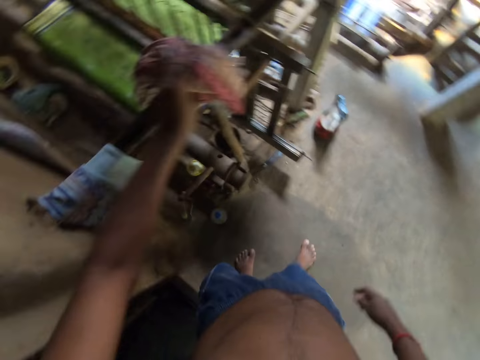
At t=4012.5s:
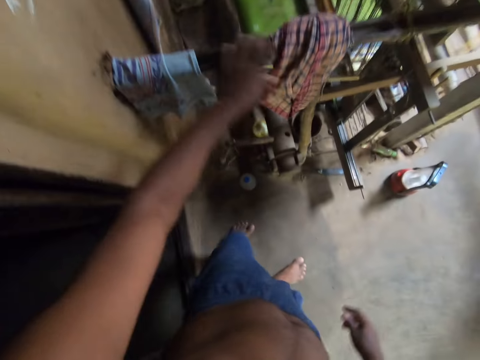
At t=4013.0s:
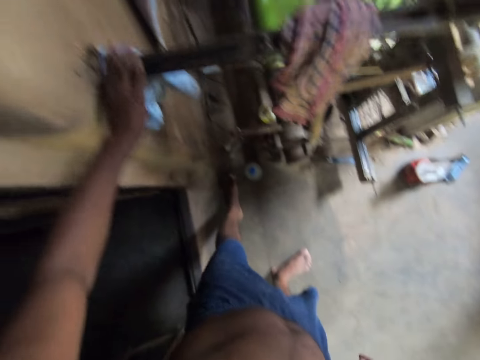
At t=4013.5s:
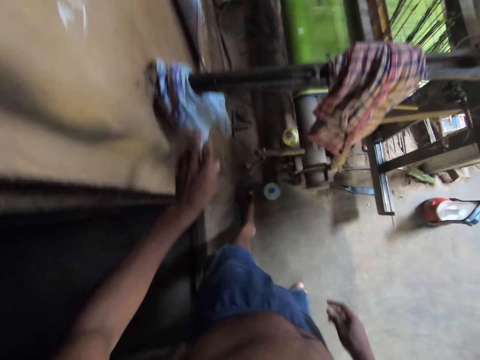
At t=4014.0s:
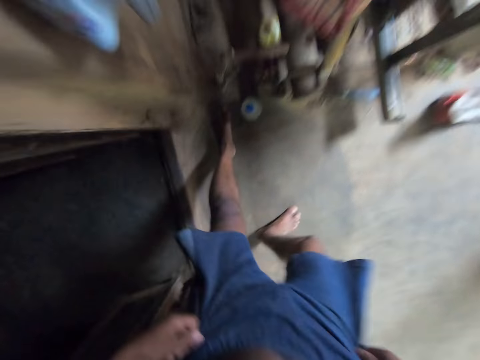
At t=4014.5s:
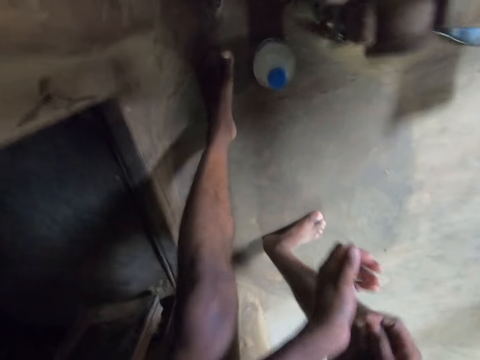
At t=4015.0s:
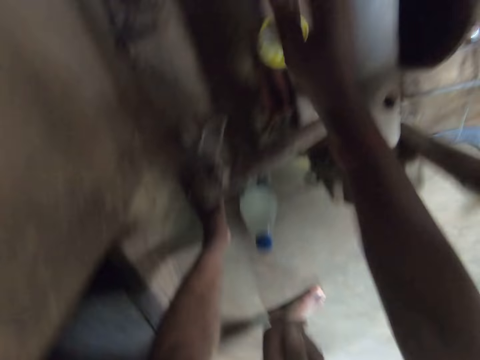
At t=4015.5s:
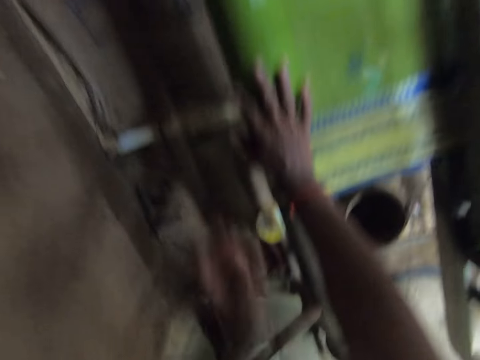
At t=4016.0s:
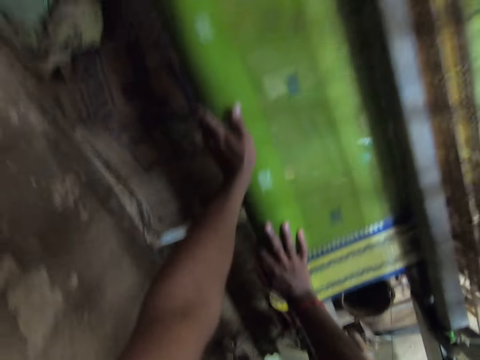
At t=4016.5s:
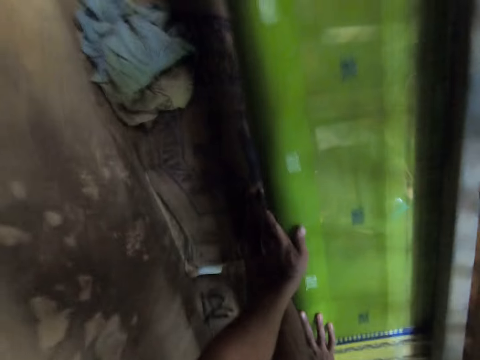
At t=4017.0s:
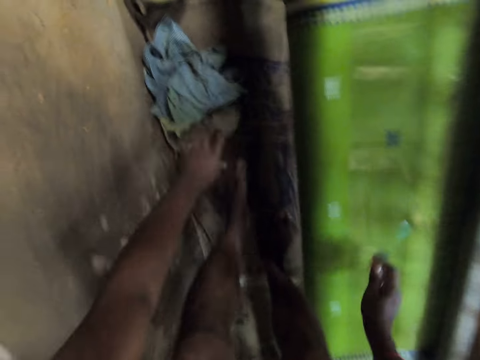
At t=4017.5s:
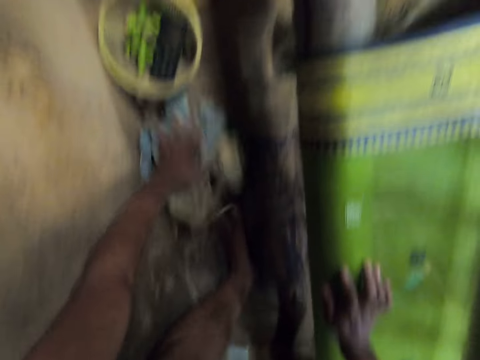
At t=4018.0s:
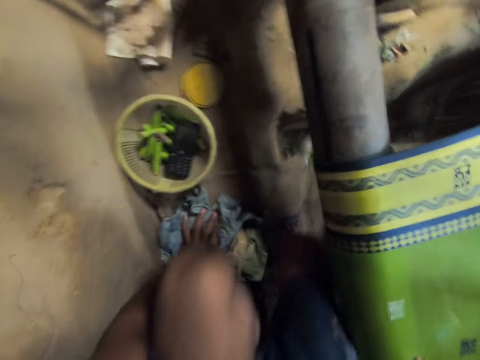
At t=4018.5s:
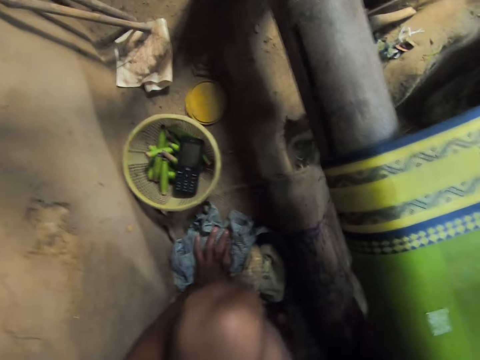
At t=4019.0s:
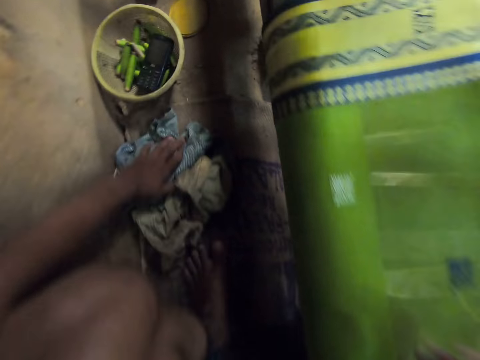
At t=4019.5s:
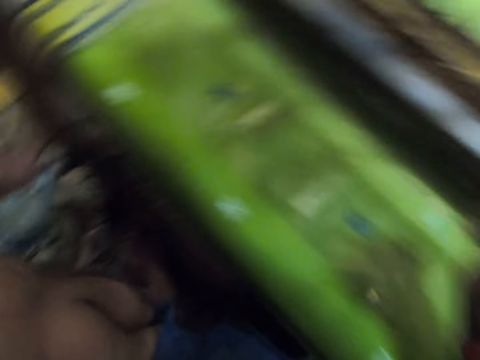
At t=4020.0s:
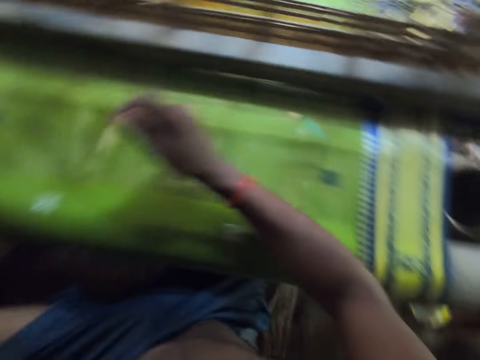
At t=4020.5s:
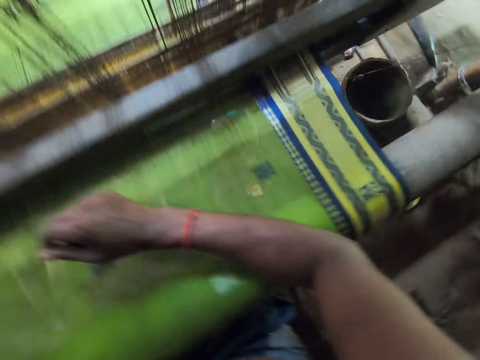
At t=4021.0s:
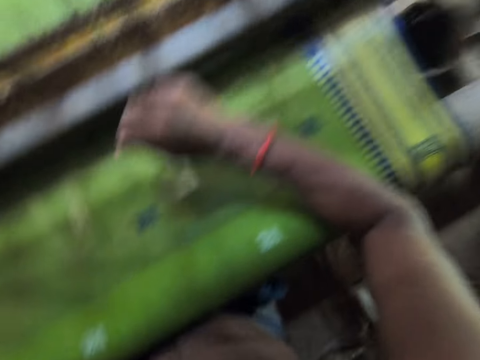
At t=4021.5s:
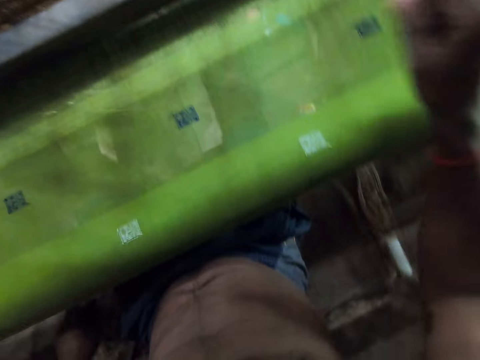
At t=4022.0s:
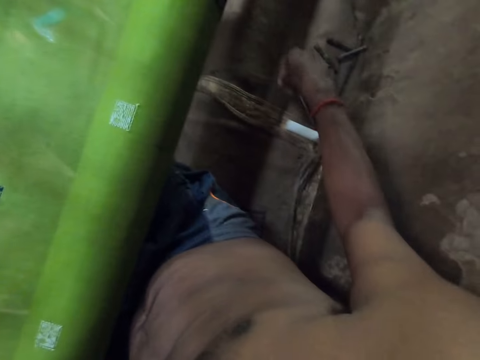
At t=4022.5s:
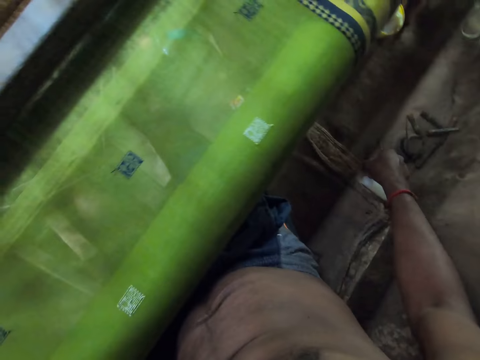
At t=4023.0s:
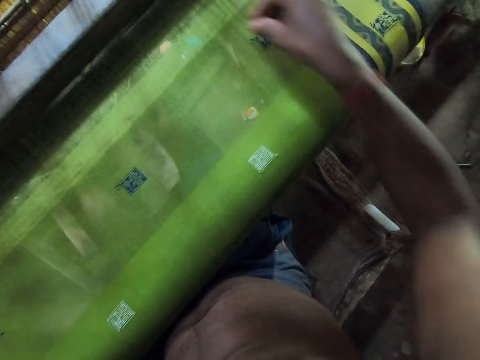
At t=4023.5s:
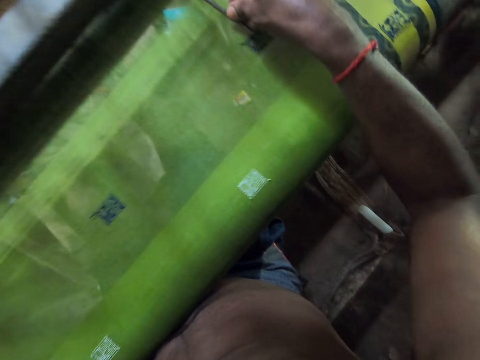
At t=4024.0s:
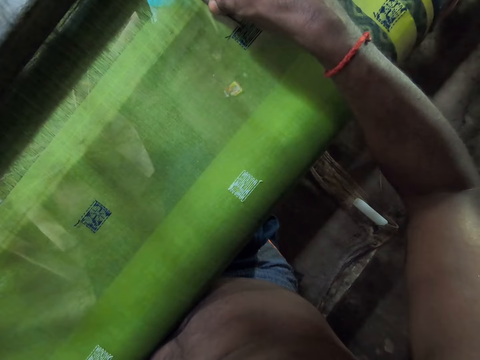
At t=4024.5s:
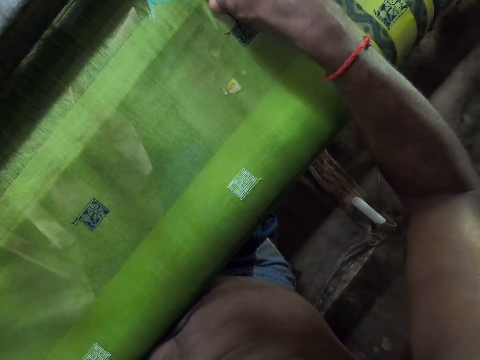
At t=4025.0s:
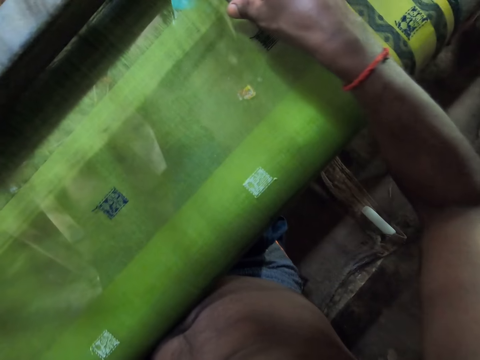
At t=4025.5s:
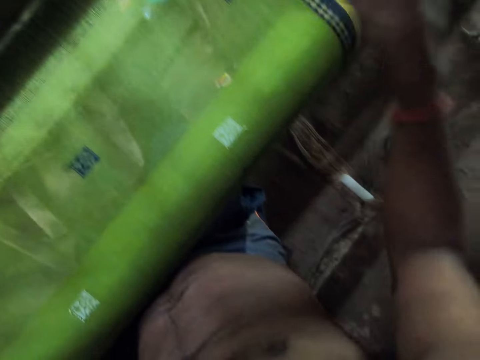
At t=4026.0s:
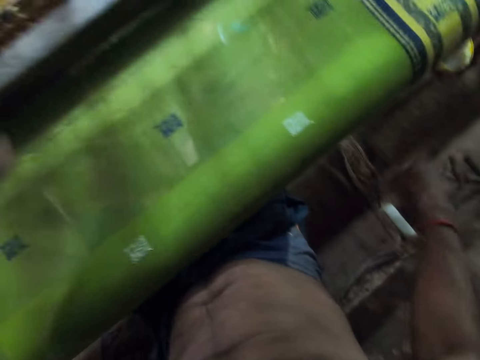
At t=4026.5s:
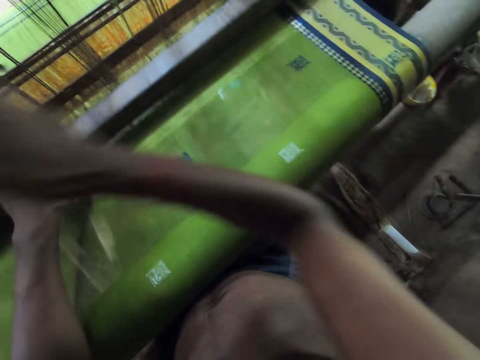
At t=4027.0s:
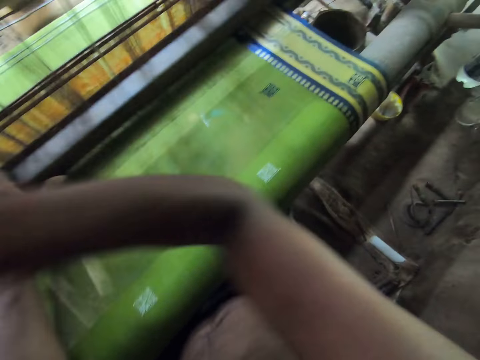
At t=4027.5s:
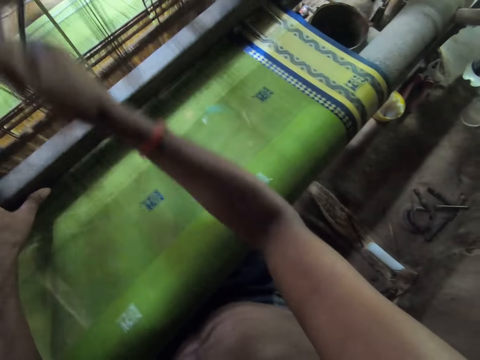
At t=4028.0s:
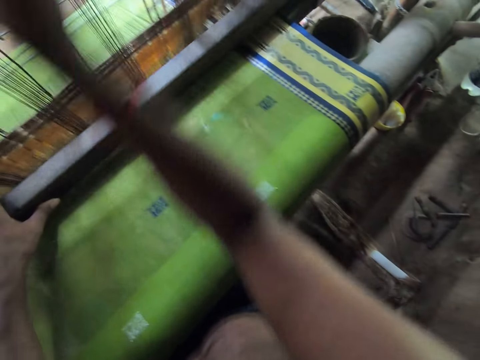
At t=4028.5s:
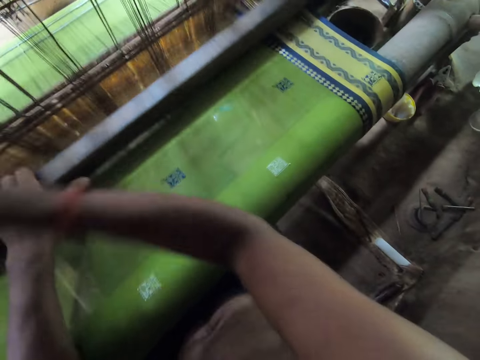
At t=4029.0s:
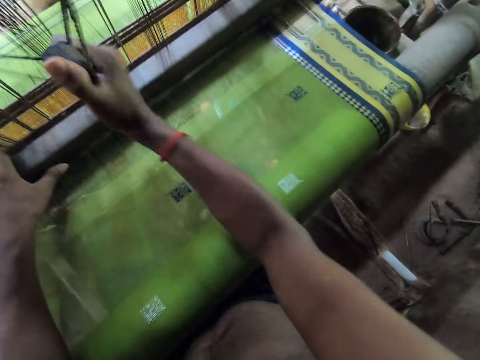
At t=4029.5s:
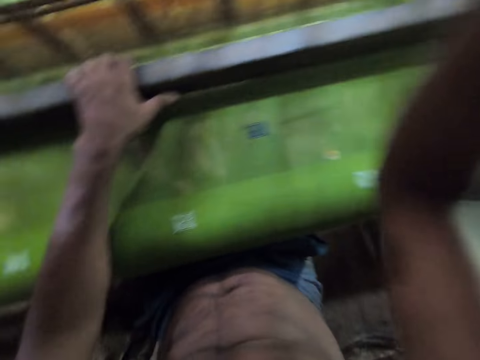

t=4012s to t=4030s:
The camera wearer adjusts a piece of cloth on a rail with his left hand. He adjusts the piece of cloth on the rail again. He walks around. He holds the fabric. He touches the piece of clothes on the floor with his left hand. He sits down. He picks up the iron or needle from the floor with his right hand. He smoothes the mat with the iron in his right hand. He knits the fabric with the needle. He drops the iron on the floor with his right hand. He sews the fabric with the sewing machine. He holds the metal with his left hand. He weaves the fabric with the loom.

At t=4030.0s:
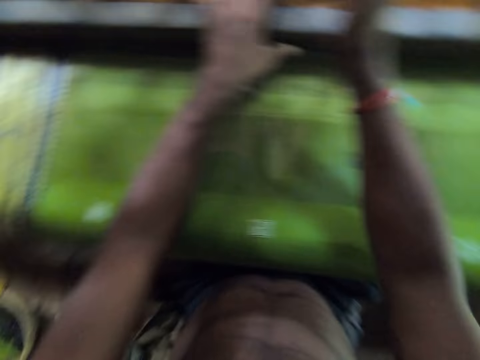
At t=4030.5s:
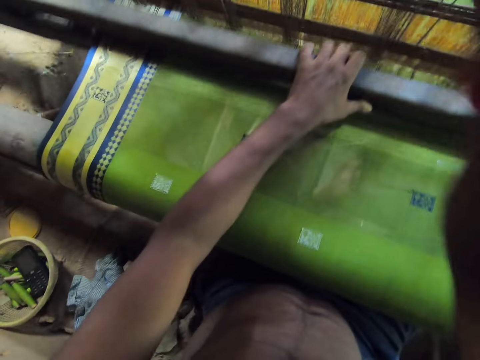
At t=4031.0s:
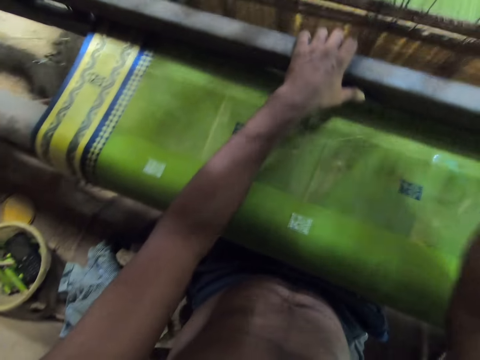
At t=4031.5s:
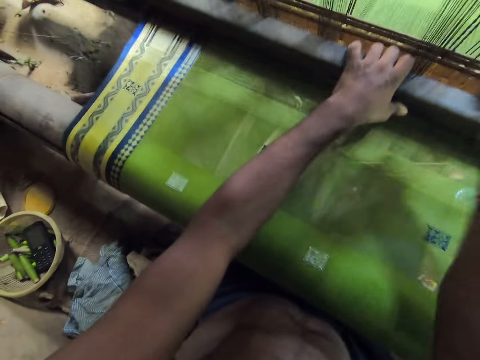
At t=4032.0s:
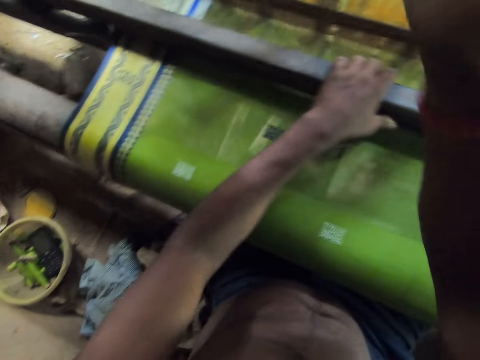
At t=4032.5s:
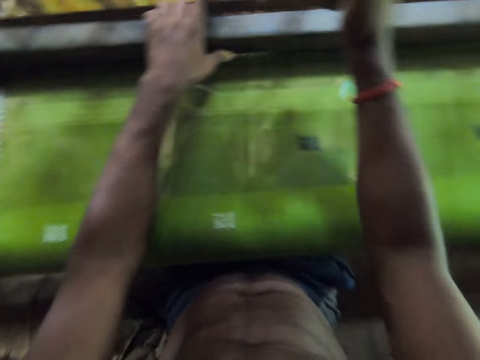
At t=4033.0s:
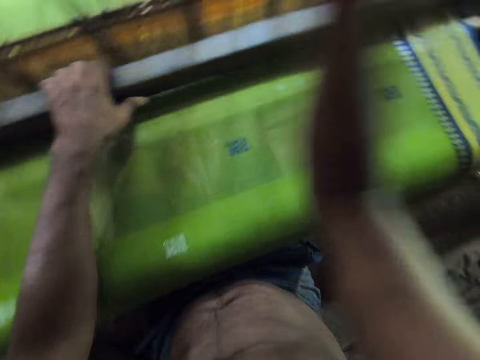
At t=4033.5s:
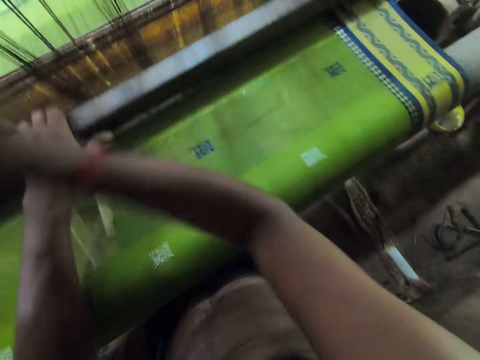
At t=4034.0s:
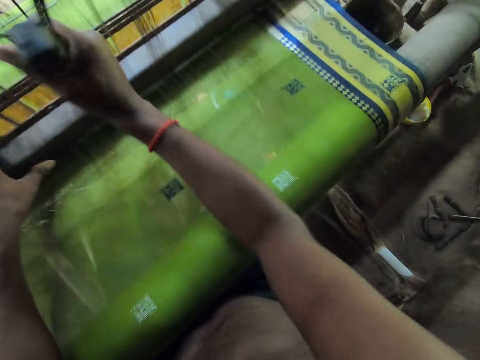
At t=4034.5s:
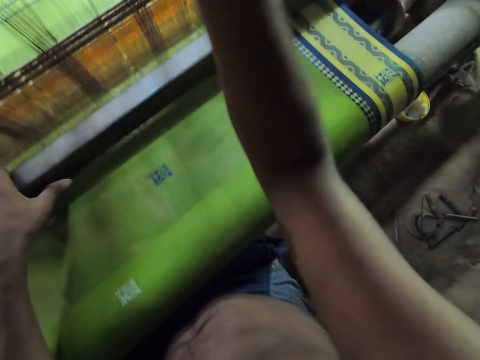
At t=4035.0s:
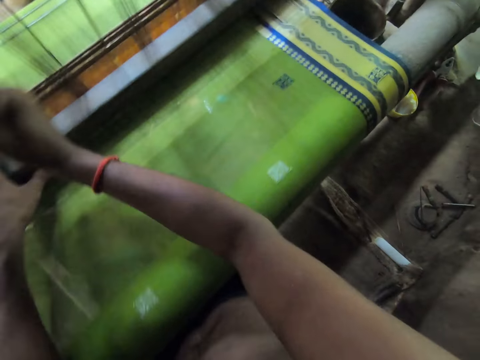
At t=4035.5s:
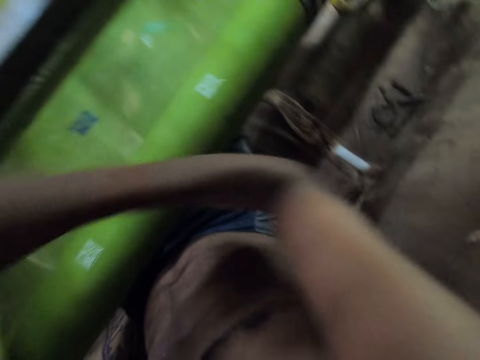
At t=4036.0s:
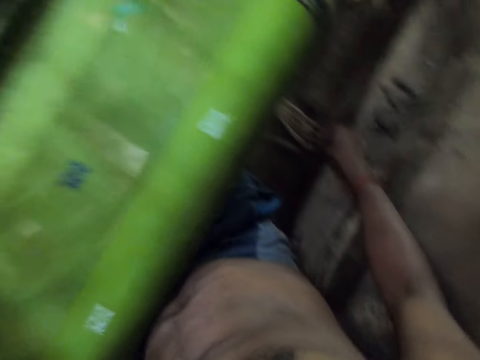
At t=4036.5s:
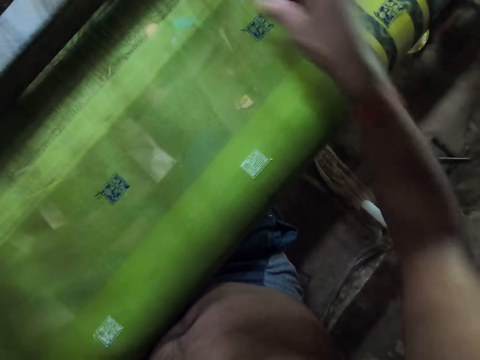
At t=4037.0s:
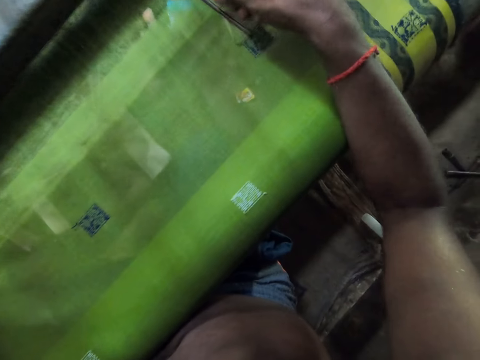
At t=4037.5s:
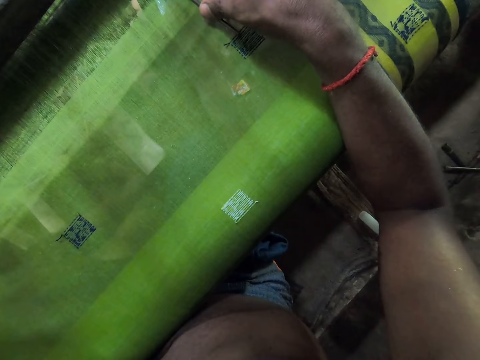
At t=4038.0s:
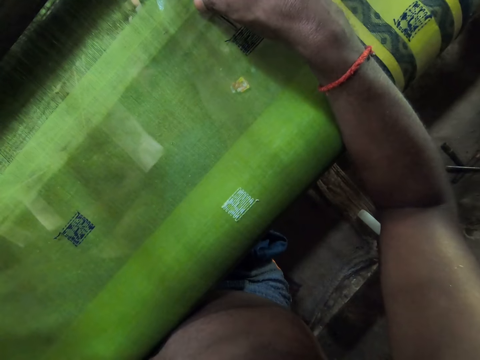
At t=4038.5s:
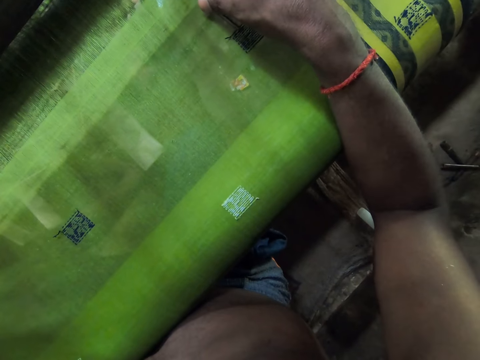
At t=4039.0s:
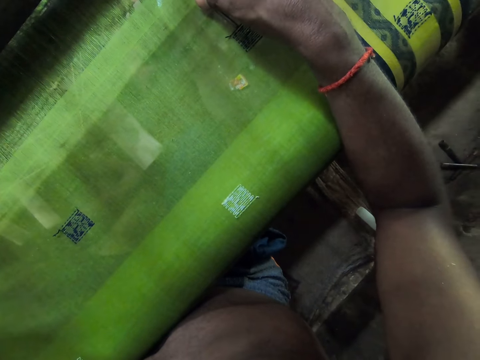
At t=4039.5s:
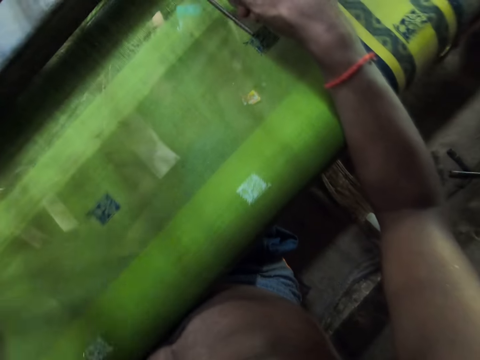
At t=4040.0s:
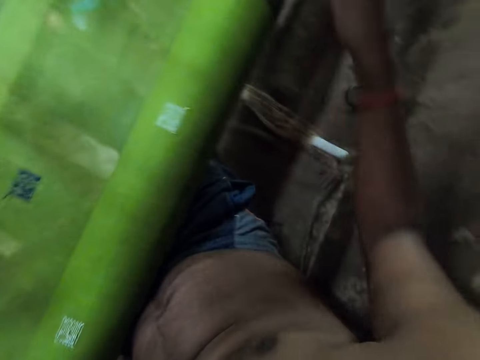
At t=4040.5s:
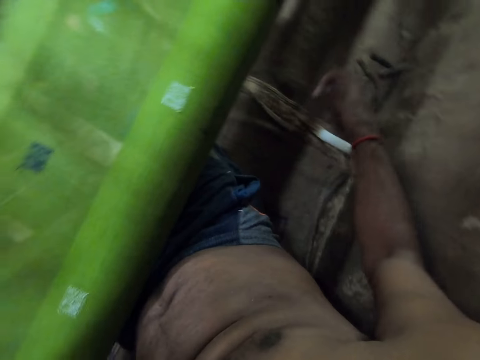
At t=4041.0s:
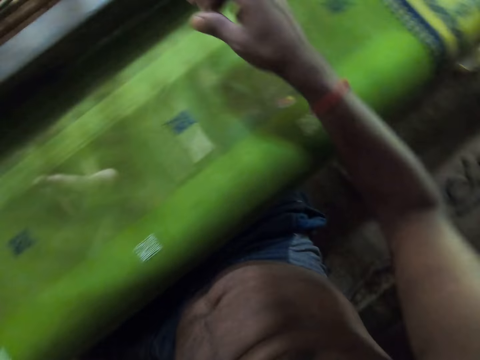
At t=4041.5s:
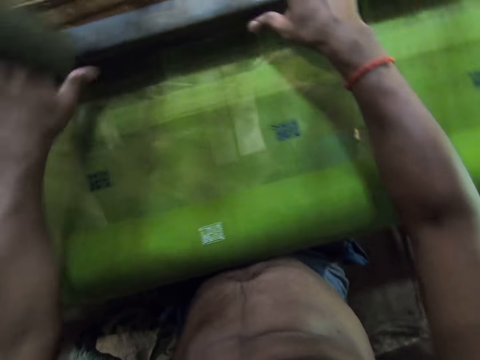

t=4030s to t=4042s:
The camera wearer picks up the iron or needle from the floor with his right hand. He smoothes the mat with the iron in his right hand. He knits the fabric with the needle. He drops the iron on the floor with his right hand. He holds the metal with both hands.
